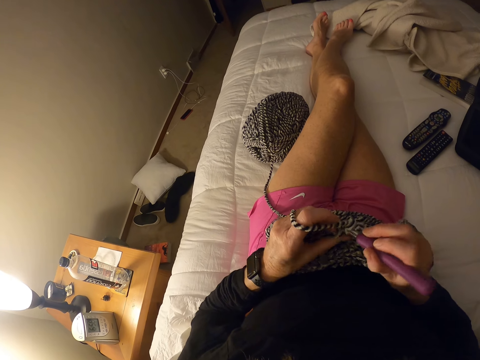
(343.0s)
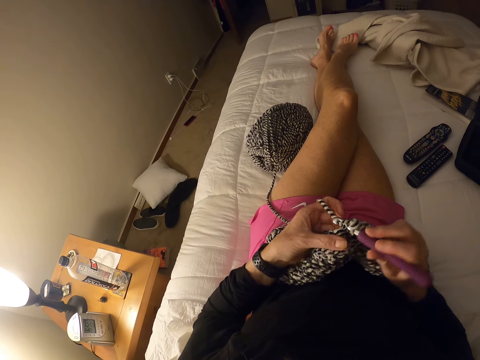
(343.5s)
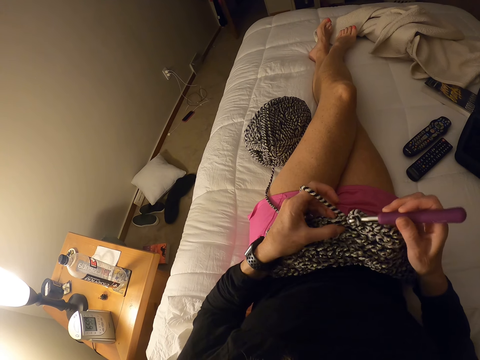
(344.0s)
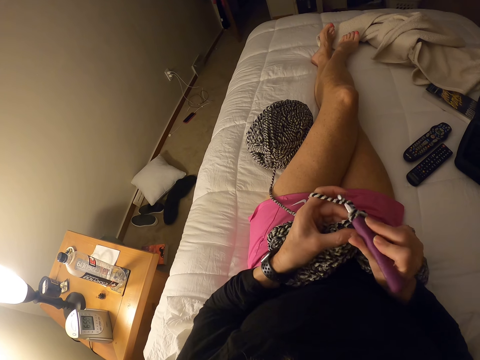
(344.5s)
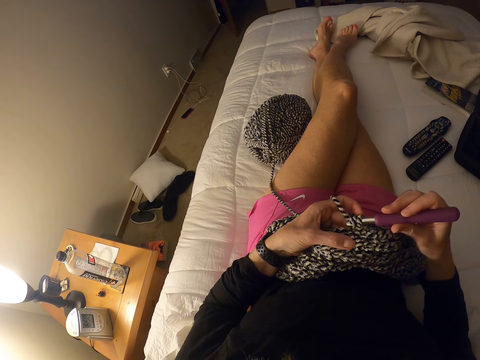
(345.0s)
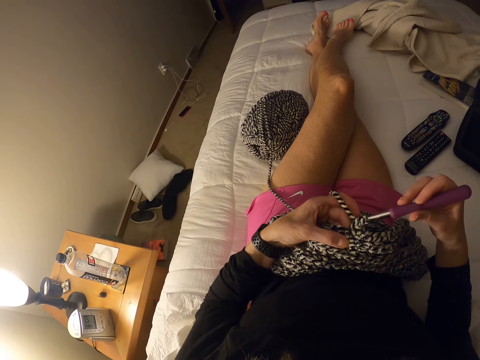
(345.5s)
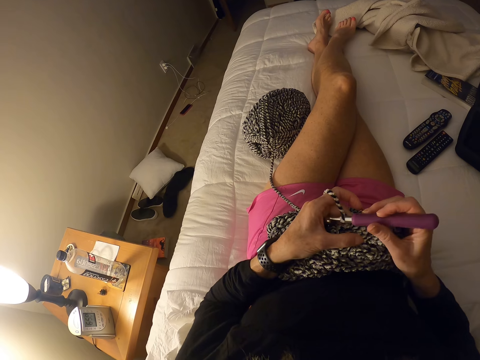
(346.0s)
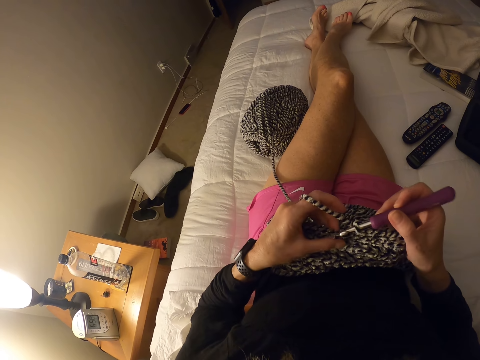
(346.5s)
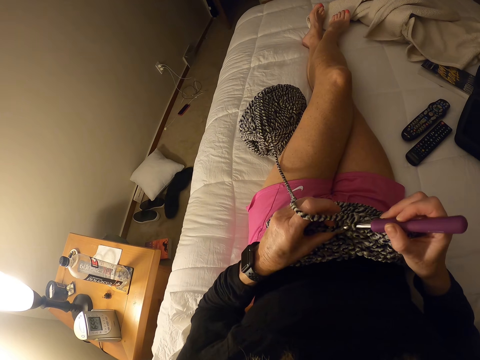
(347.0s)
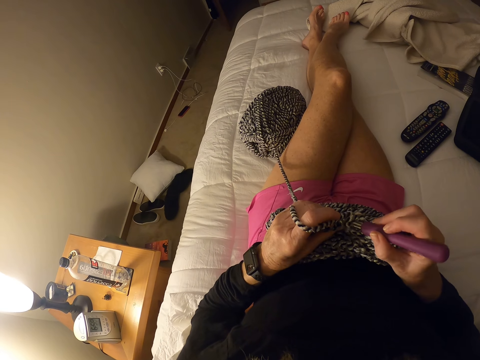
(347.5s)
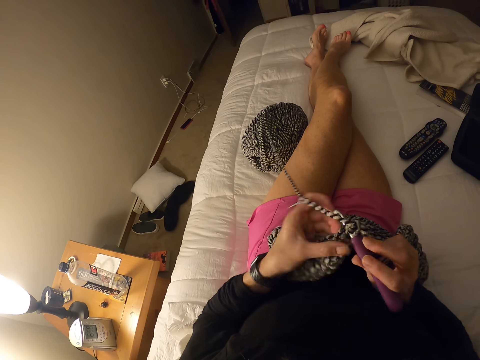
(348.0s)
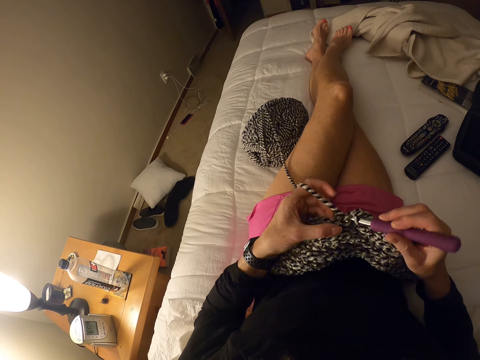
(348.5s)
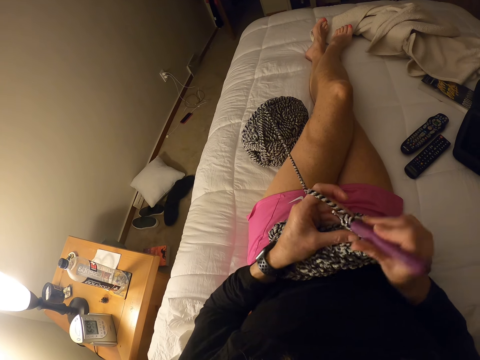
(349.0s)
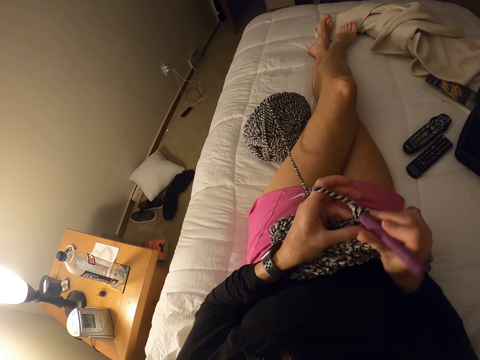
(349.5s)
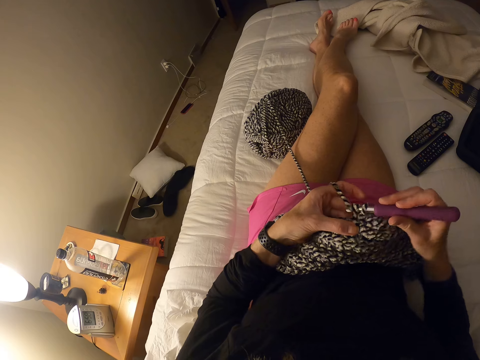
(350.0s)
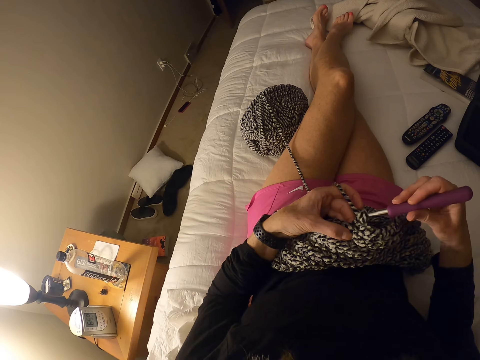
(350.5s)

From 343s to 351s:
The camera wearer interlocks loops of yarn with a crochet hook.

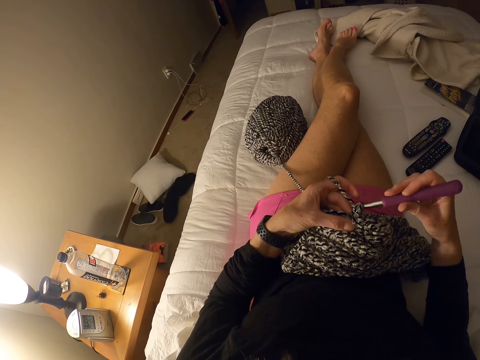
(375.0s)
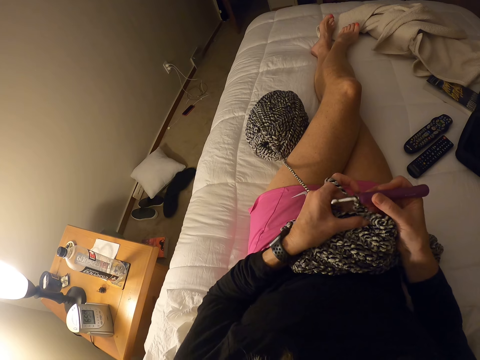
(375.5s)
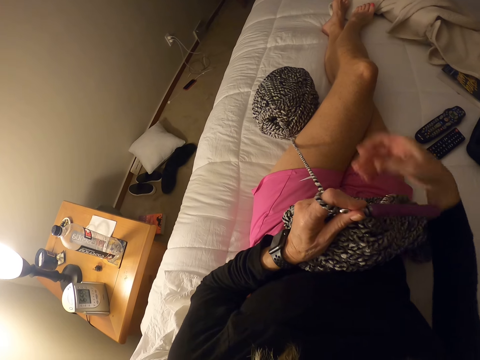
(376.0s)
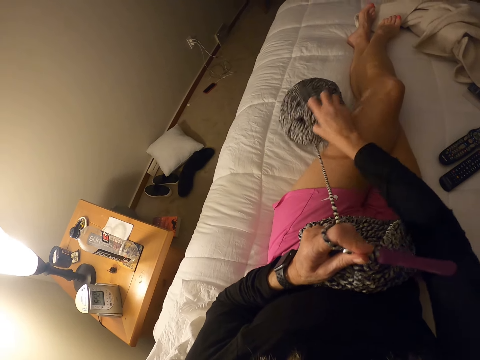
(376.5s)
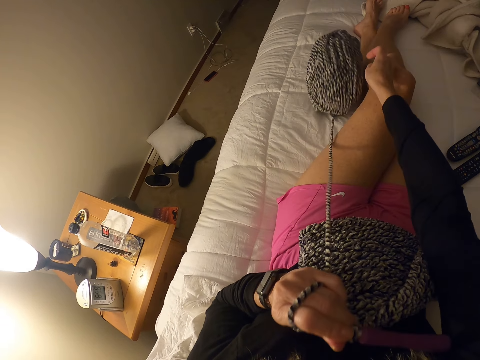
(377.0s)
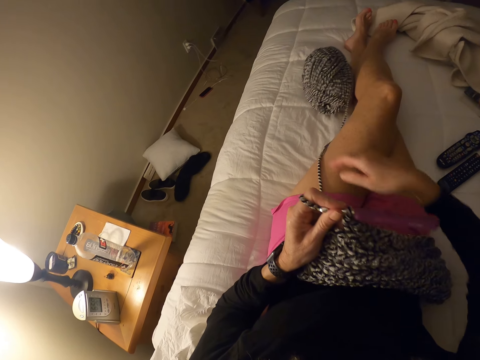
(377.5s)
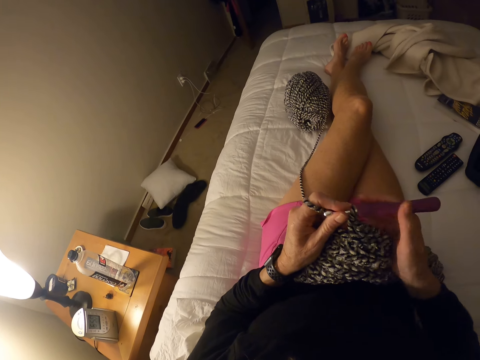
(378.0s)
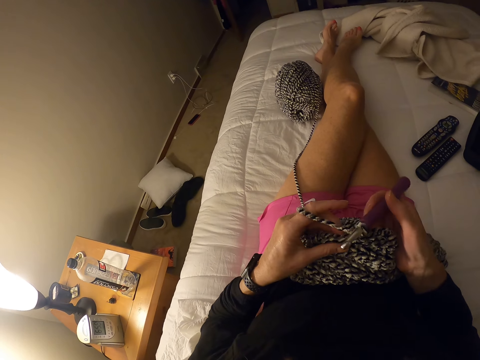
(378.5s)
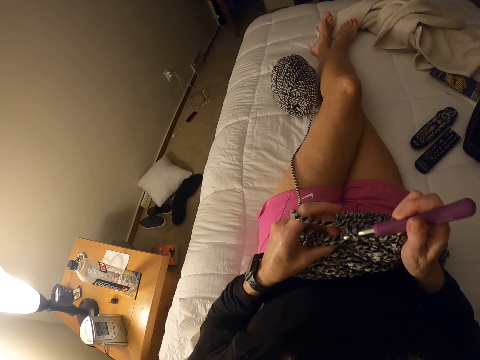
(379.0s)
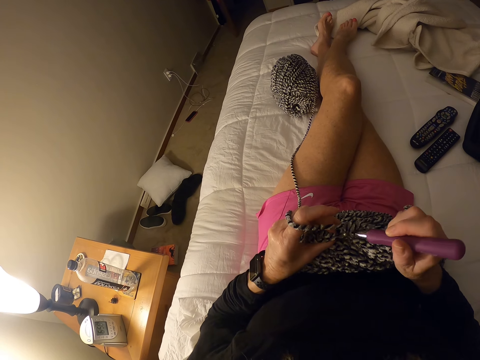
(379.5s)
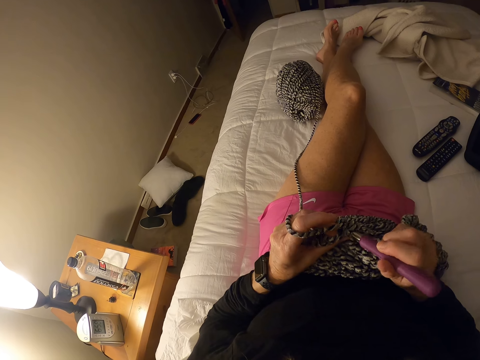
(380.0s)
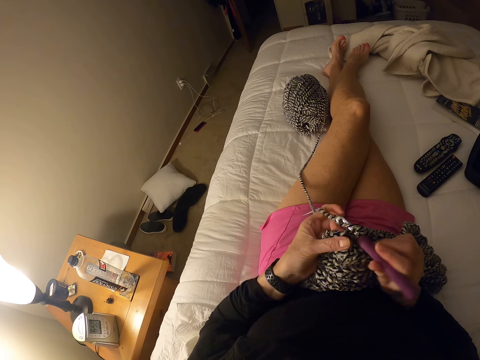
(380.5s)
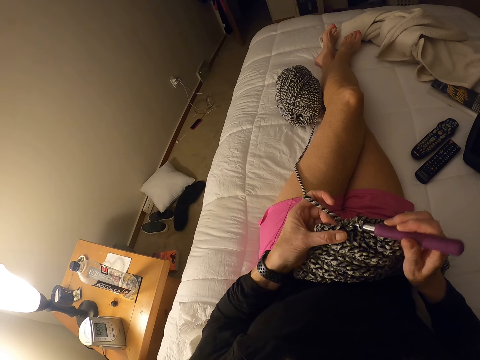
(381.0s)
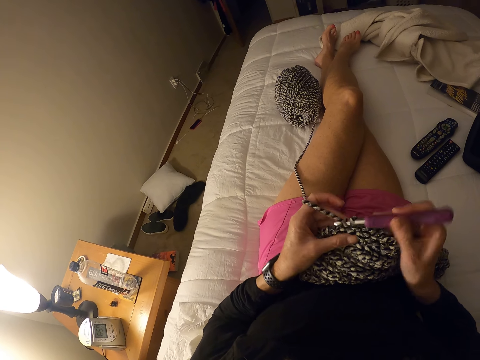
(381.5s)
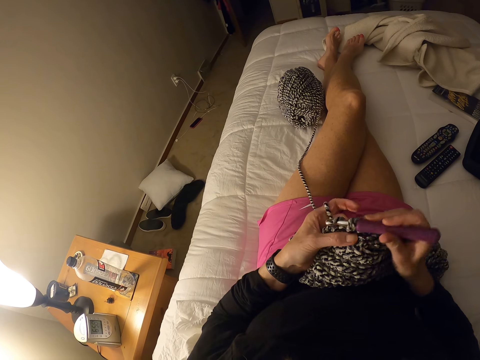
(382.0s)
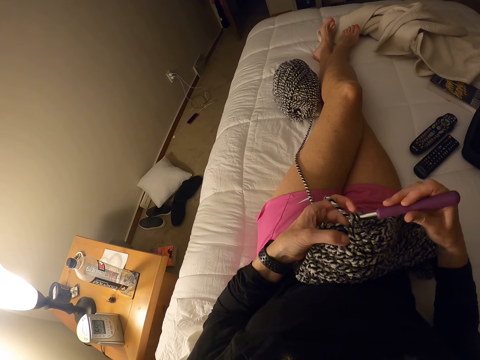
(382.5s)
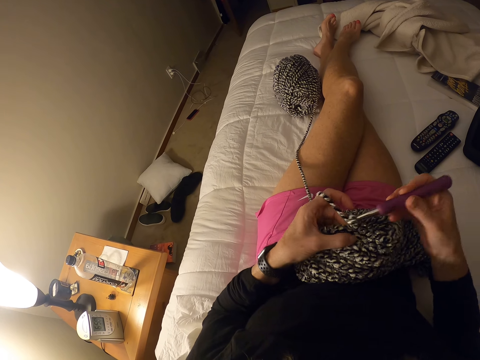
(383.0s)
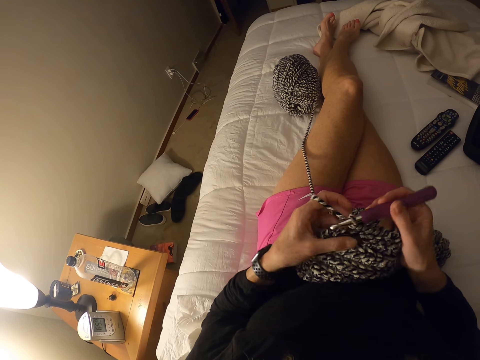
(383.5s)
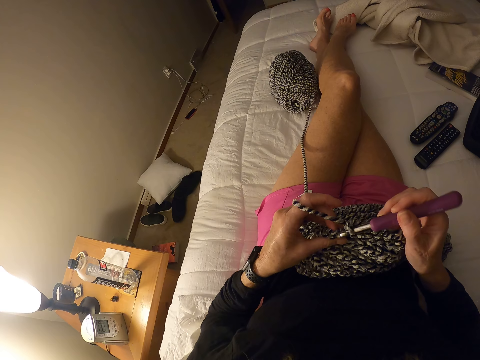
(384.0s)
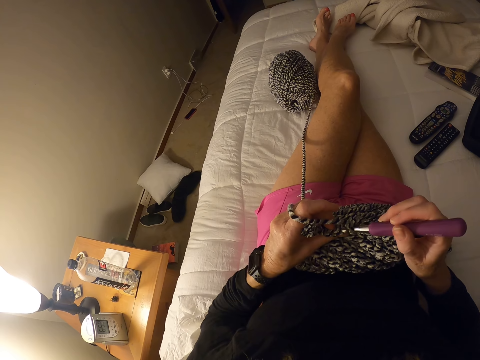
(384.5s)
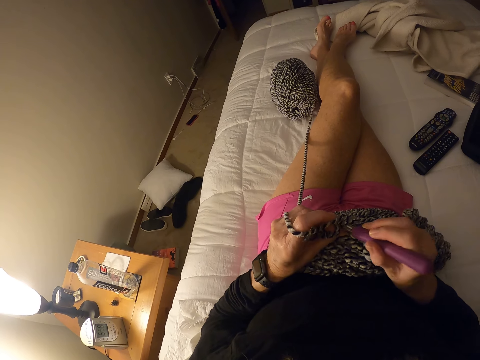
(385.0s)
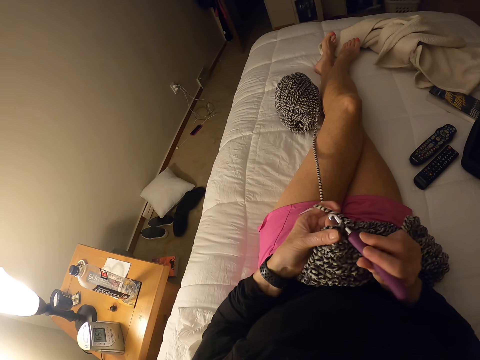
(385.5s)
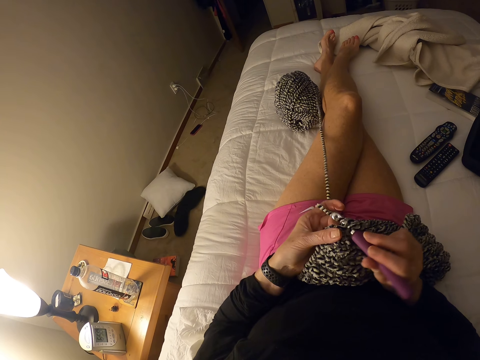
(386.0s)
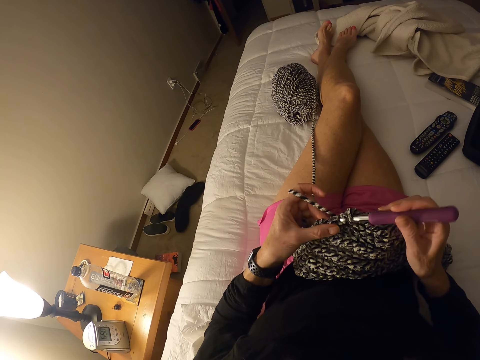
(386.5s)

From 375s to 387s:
The camera wearer touches the yarn. They pull the thread. They interlock loops of the yarn with a crochet hook.

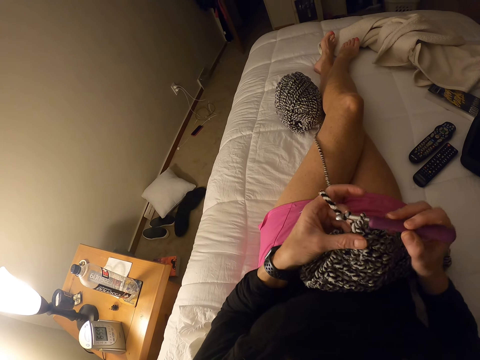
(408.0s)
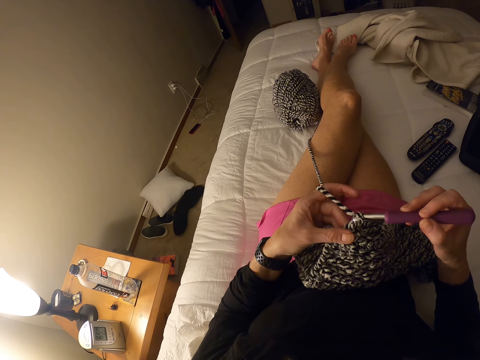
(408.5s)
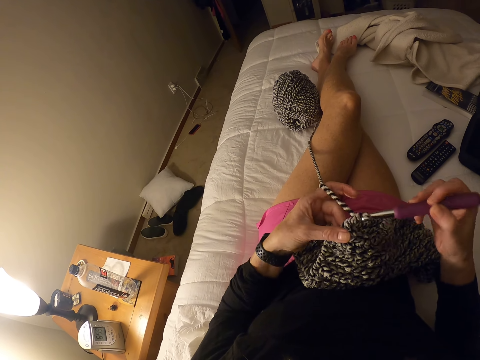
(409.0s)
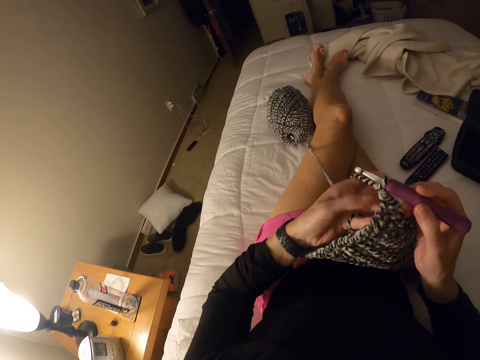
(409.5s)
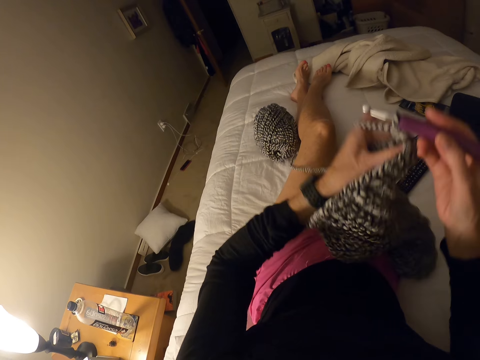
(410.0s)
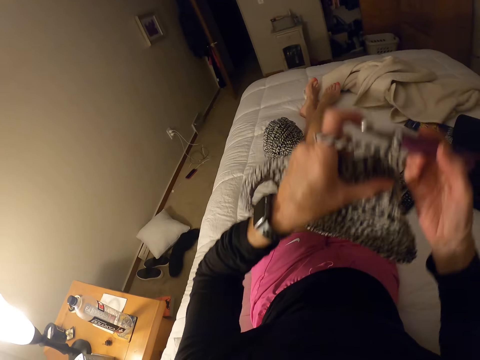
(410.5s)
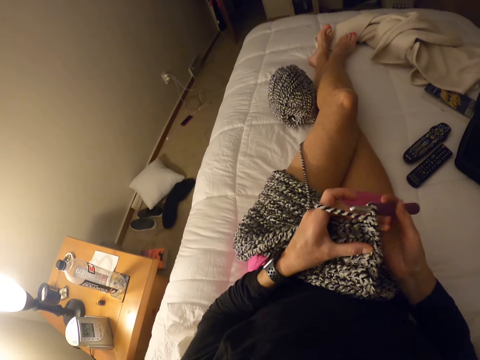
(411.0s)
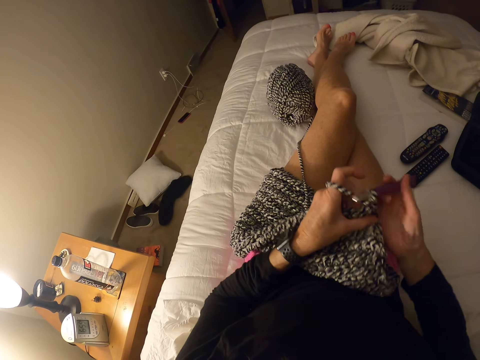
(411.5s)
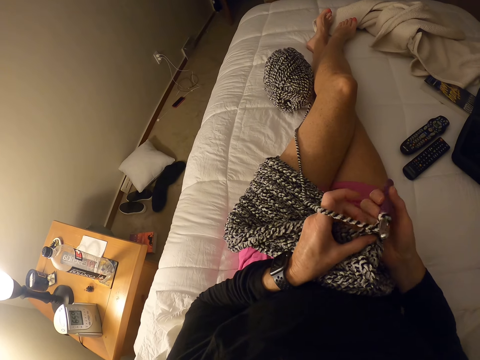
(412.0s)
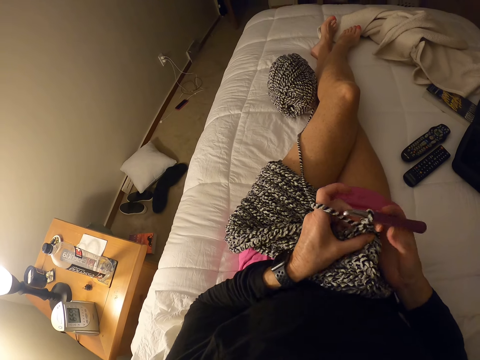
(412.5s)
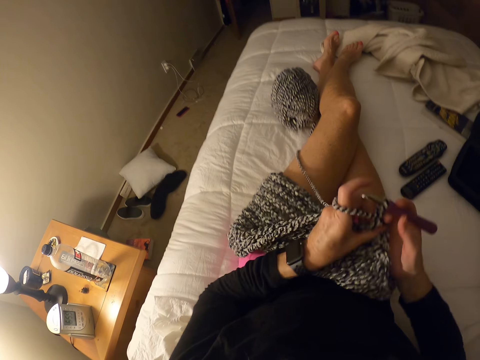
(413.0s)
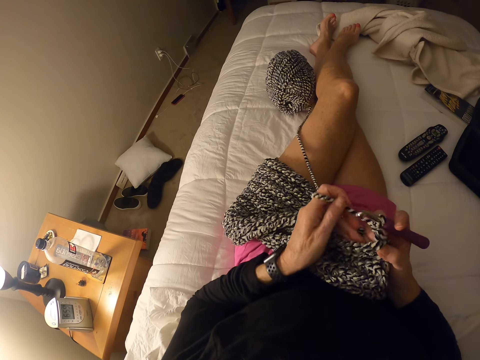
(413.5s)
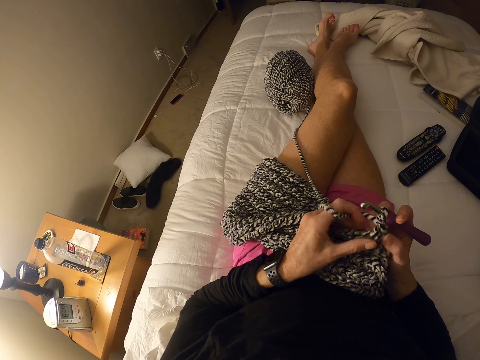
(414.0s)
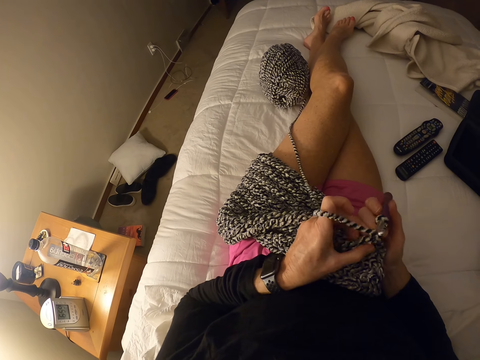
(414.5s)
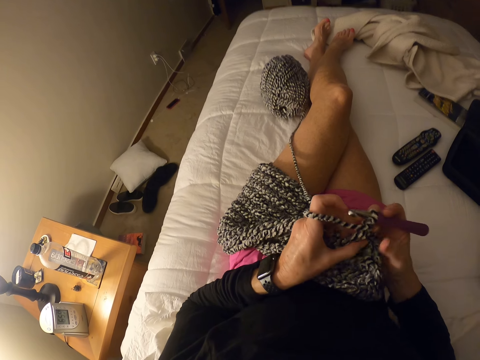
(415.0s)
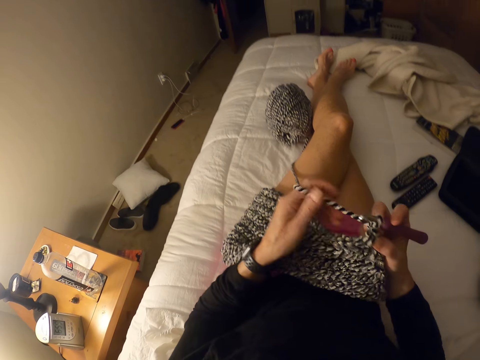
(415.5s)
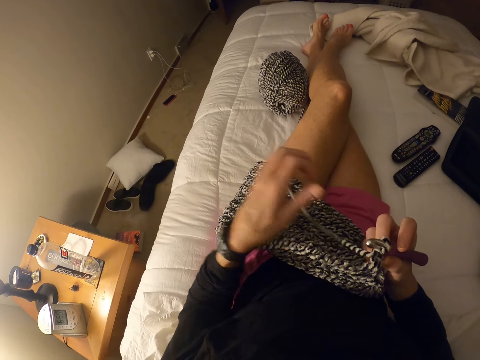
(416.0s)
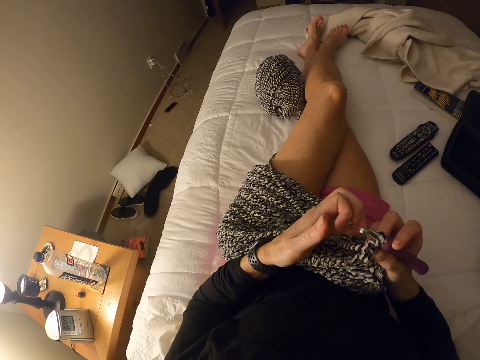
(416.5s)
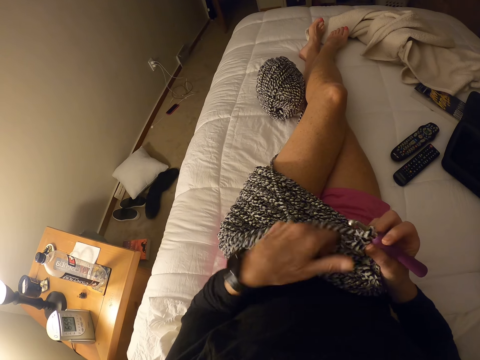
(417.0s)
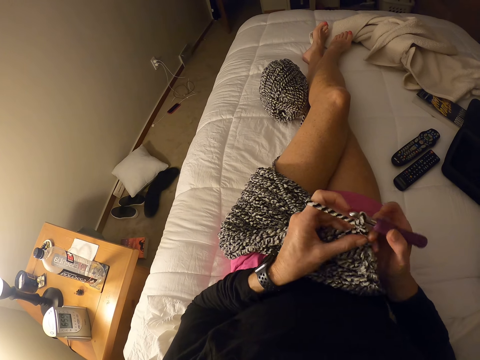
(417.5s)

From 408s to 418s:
The camera wearer turns the fabric.
